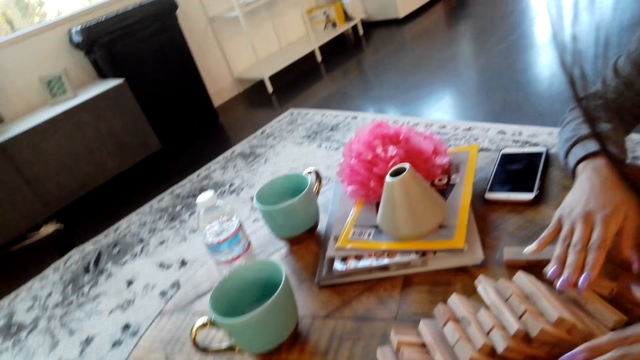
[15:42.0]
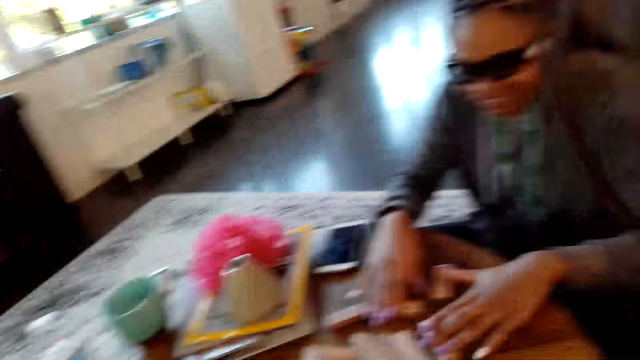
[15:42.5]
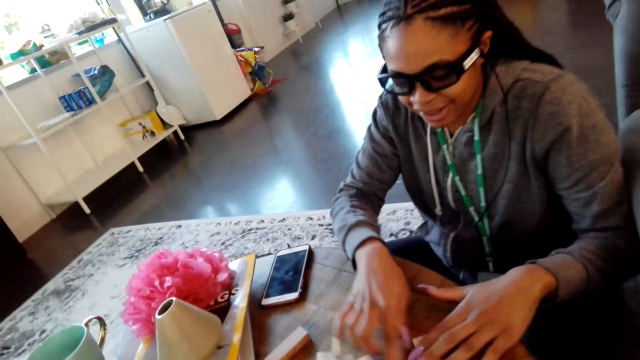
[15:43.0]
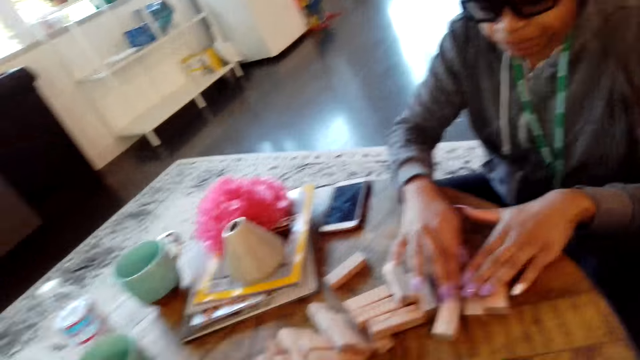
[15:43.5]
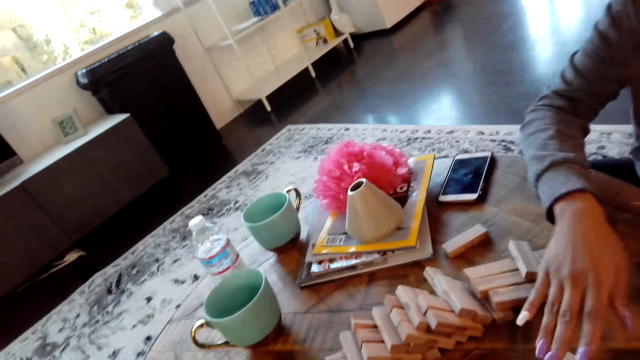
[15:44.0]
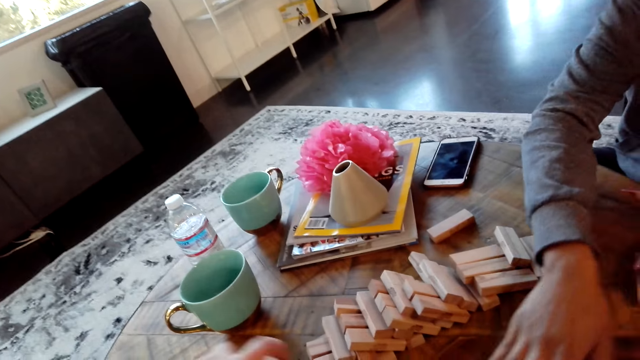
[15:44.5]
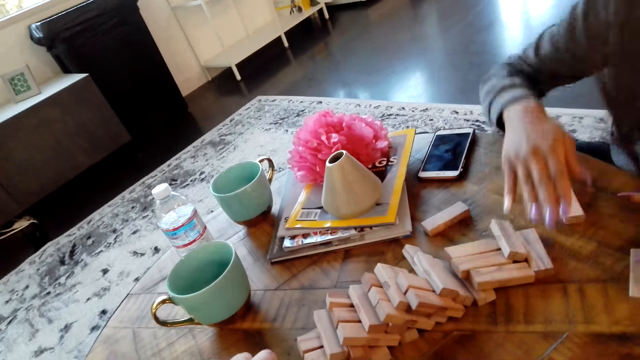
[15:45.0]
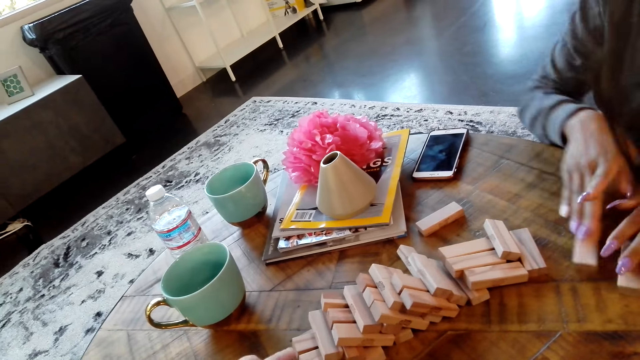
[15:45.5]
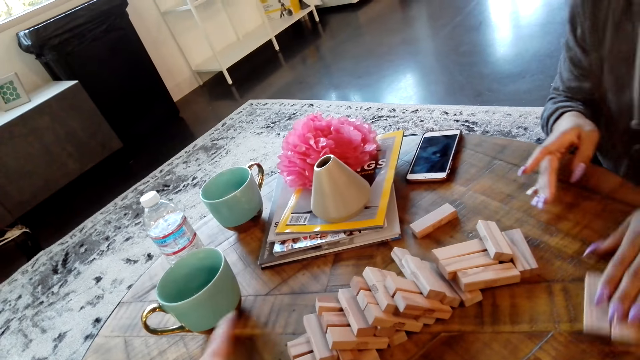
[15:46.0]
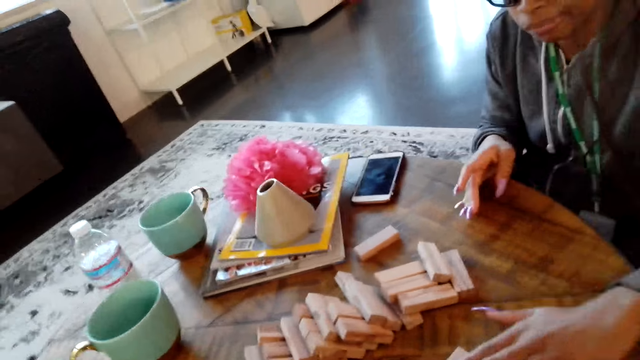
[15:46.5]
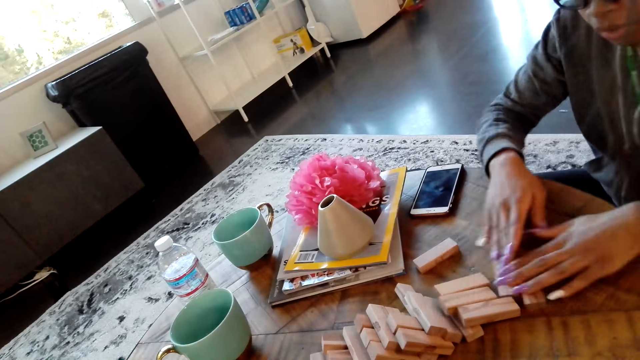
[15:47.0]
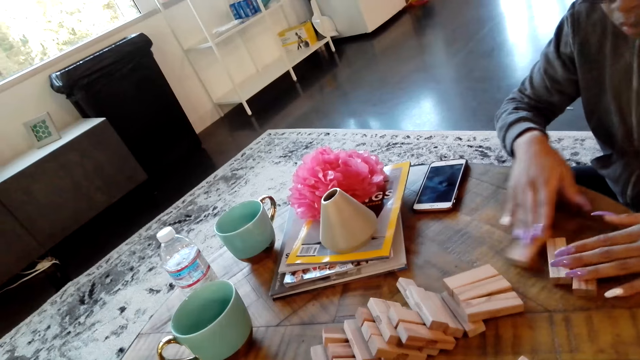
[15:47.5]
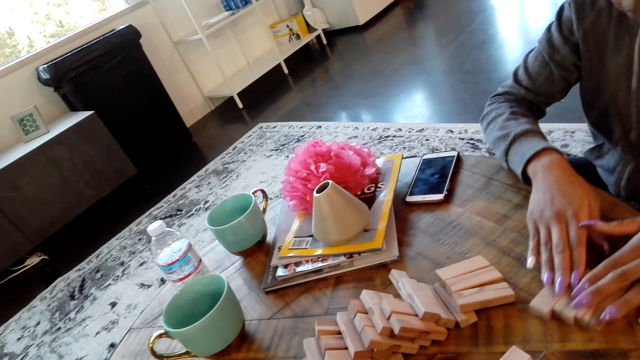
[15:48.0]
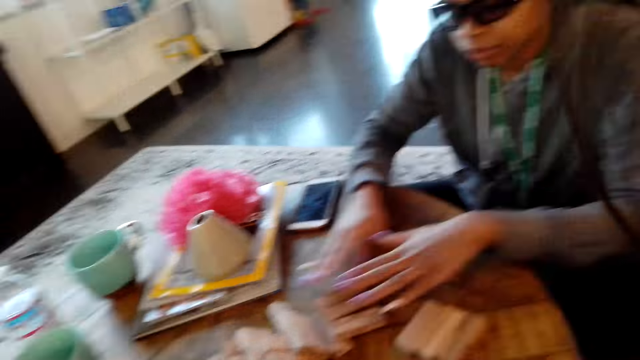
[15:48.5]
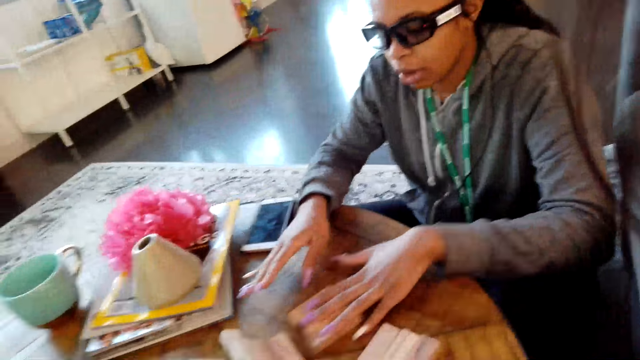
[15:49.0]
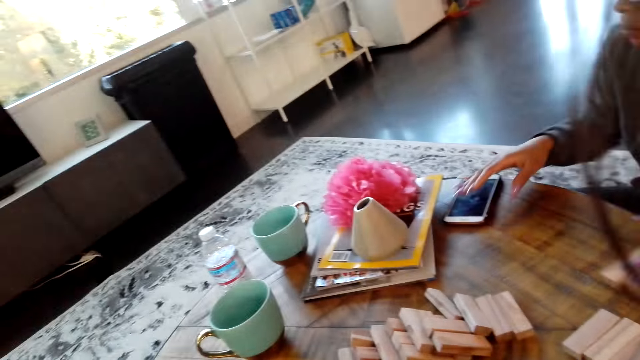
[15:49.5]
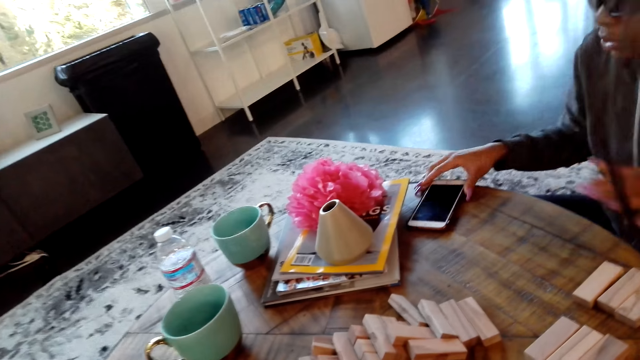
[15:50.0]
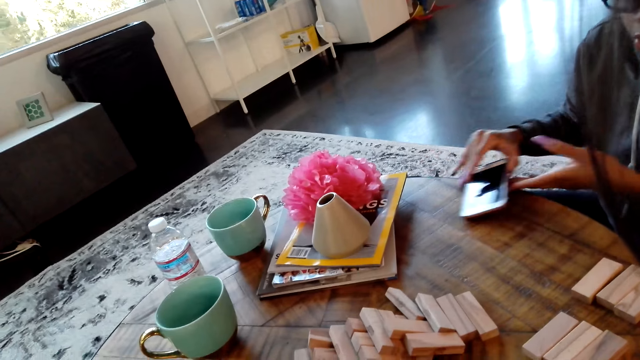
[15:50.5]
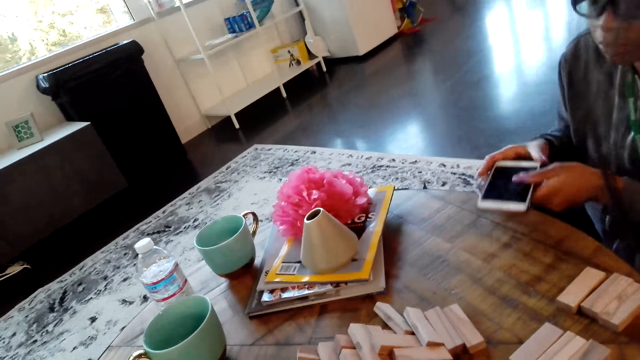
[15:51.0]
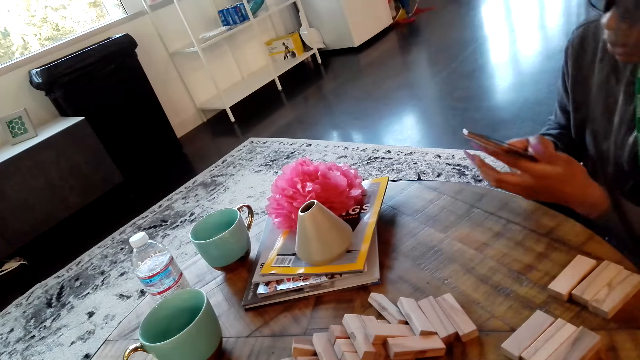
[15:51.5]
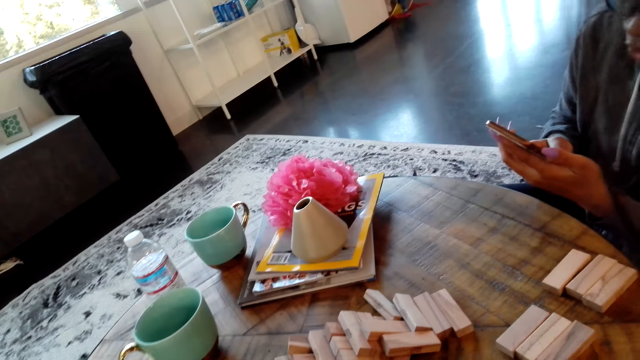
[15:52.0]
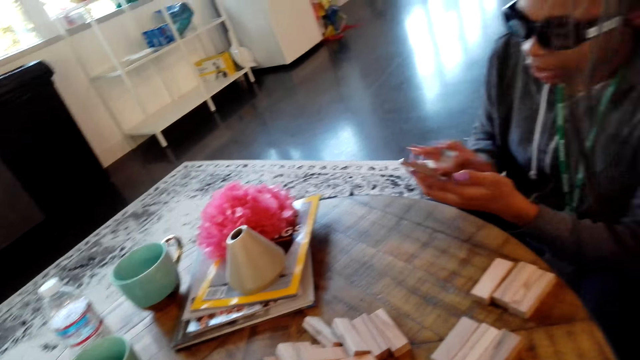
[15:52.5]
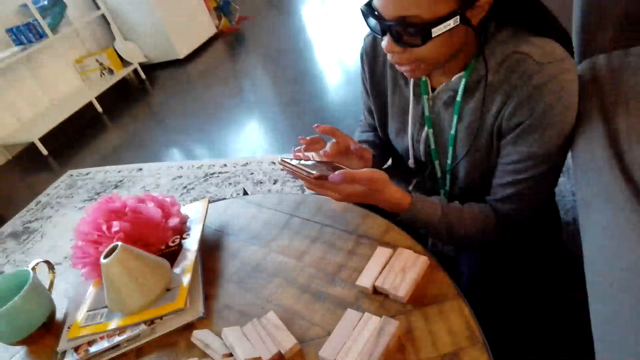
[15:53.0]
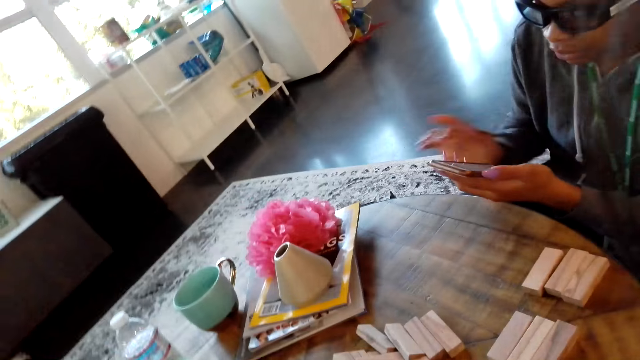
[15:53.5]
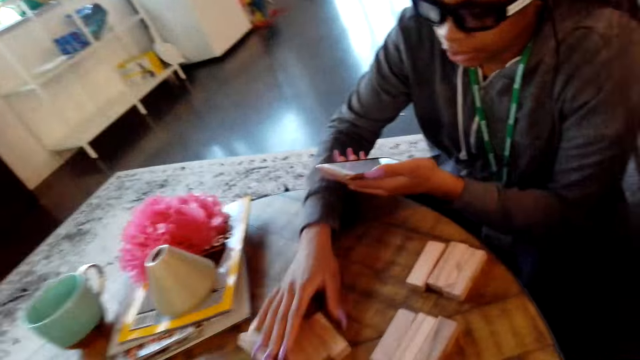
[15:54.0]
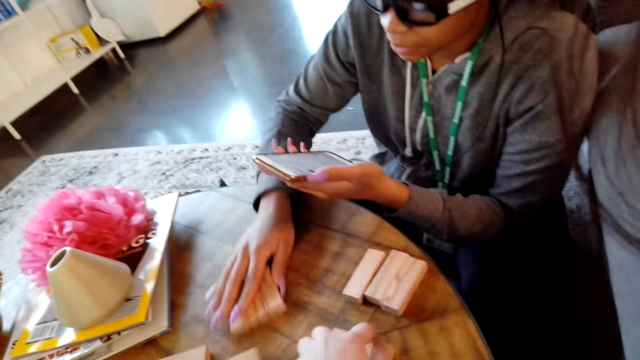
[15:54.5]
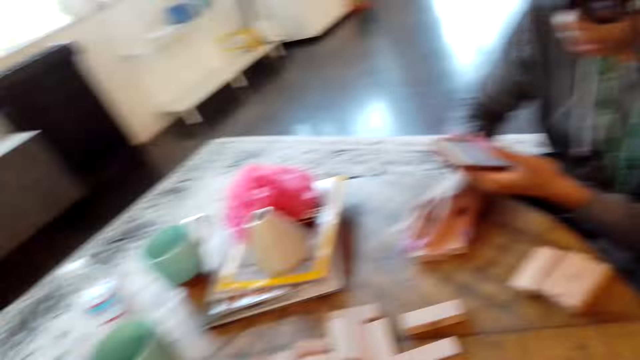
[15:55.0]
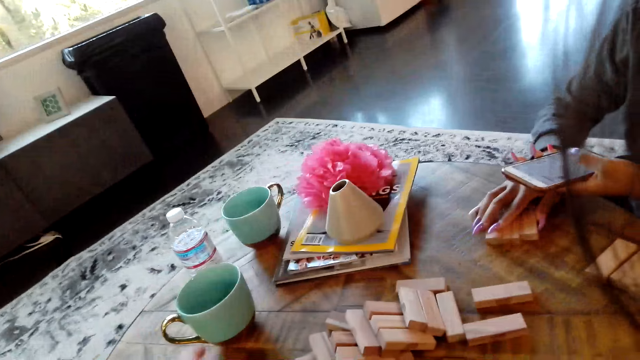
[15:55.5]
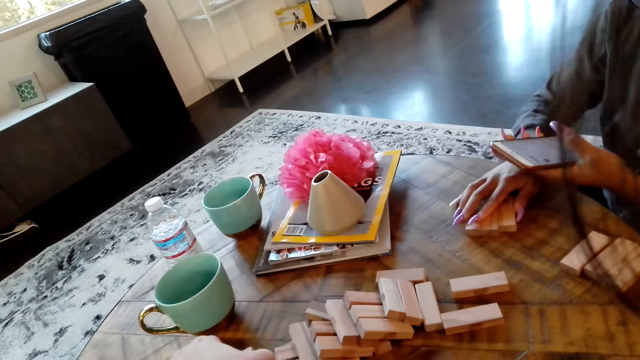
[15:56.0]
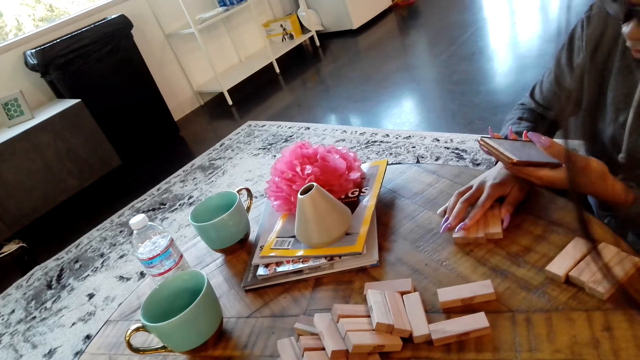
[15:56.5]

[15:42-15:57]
A woman picks up a phone. The woman uses the phone. The camera wearer looks around. The woman moves a block.

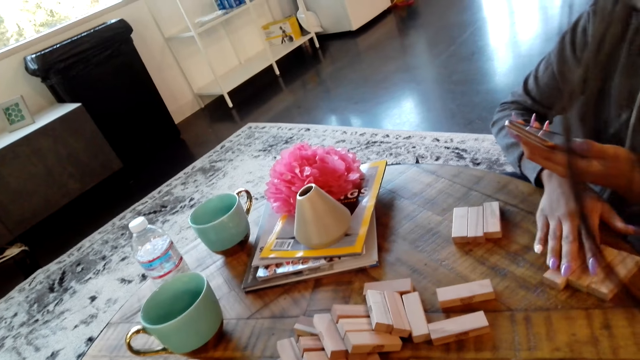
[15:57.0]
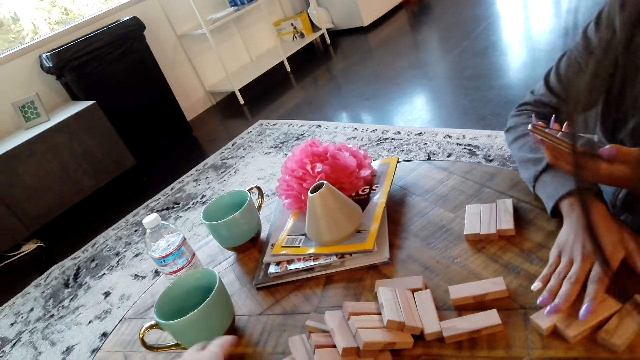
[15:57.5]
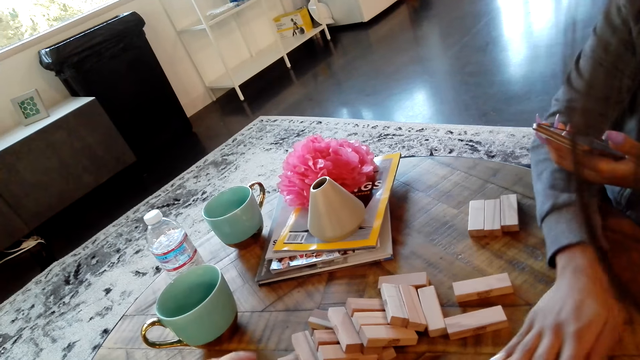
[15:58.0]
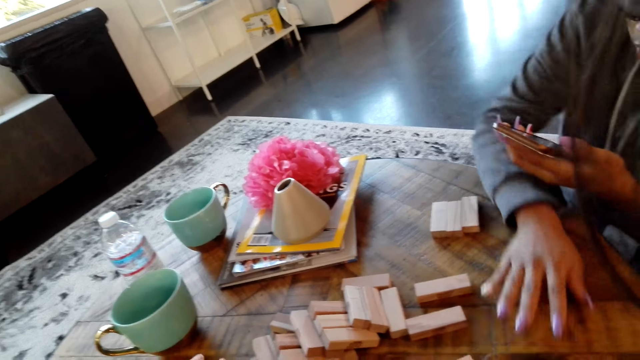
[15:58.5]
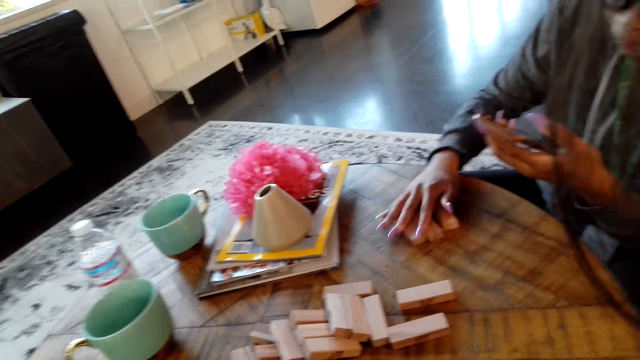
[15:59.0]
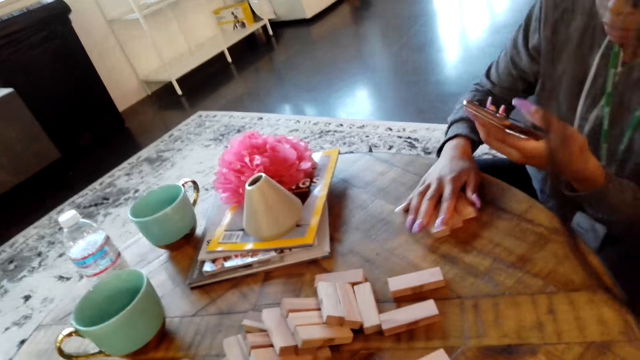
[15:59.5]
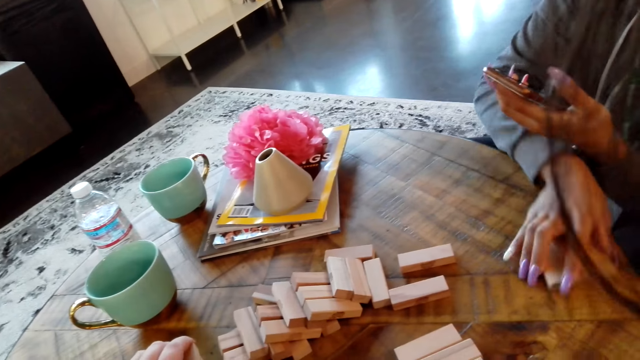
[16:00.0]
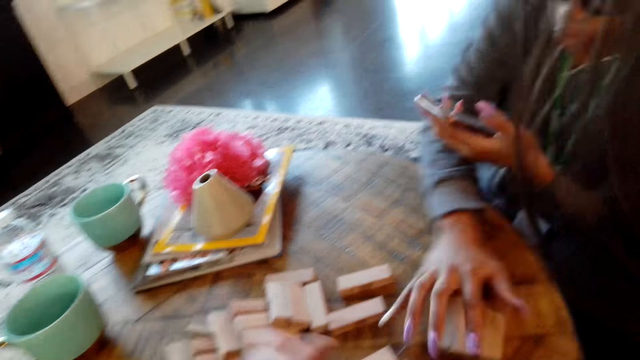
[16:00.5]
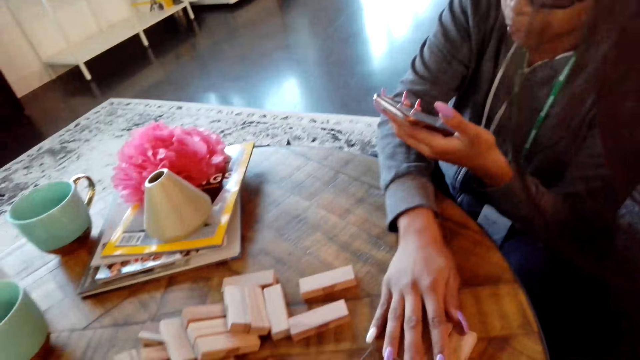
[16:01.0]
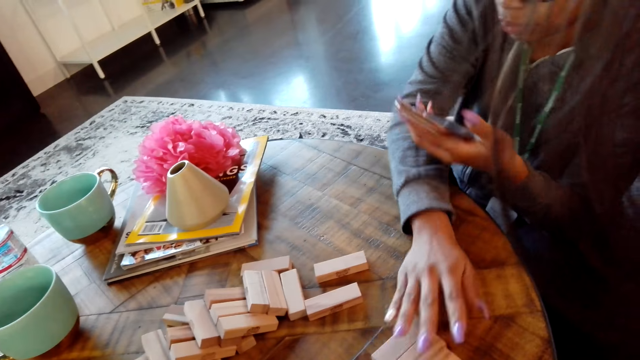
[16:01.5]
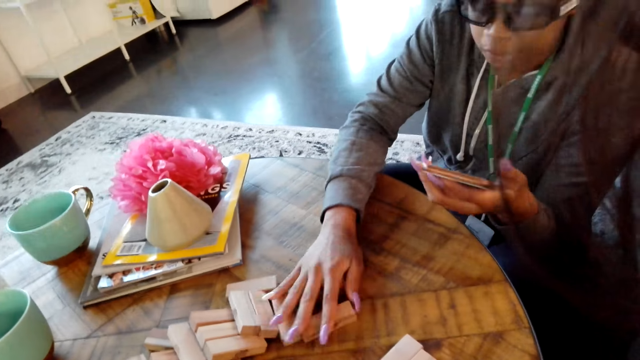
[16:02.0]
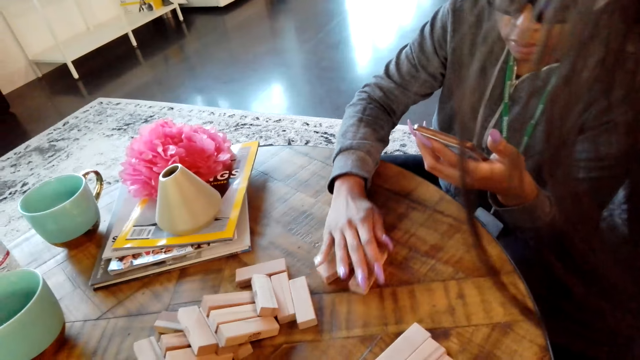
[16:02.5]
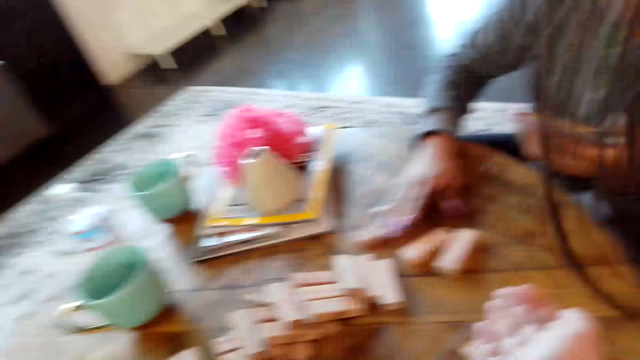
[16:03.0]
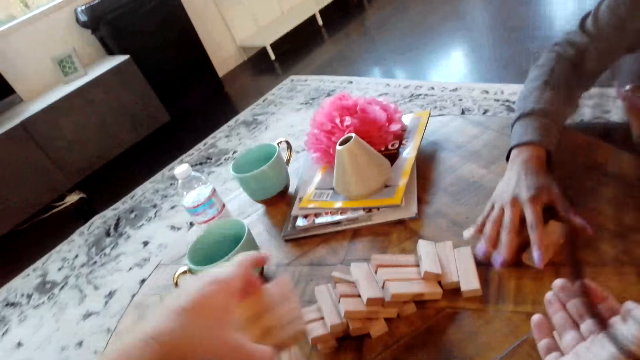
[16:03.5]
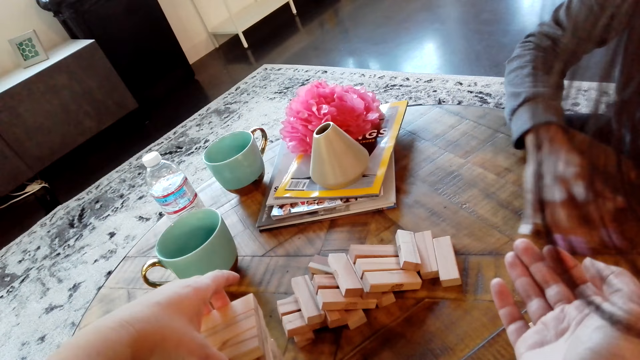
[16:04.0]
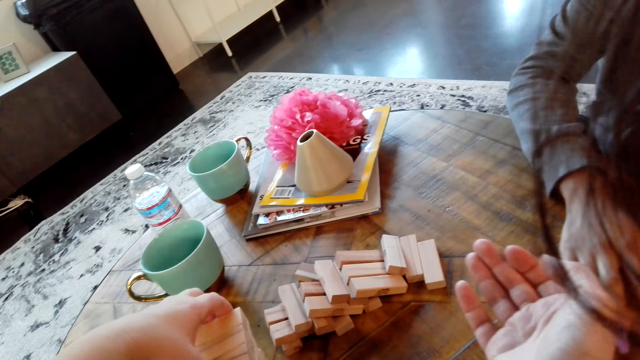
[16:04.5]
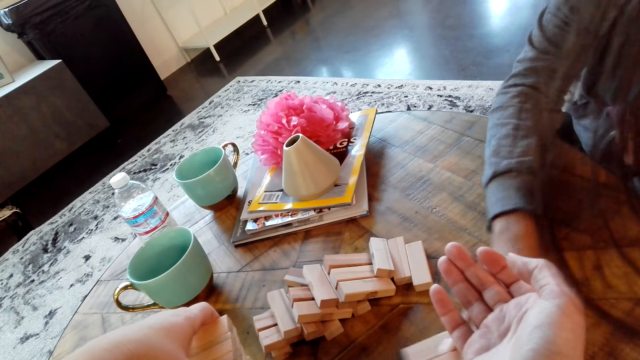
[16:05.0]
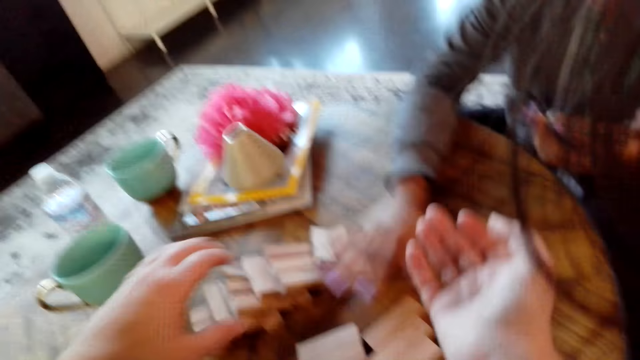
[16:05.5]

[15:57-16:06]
The camera wearer lifts hands.
